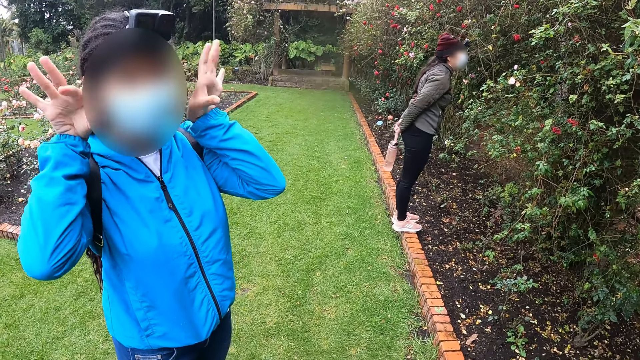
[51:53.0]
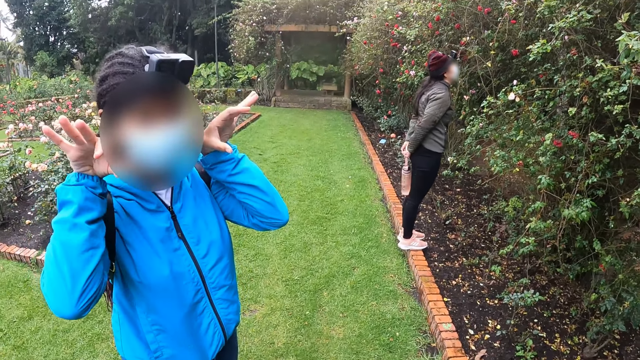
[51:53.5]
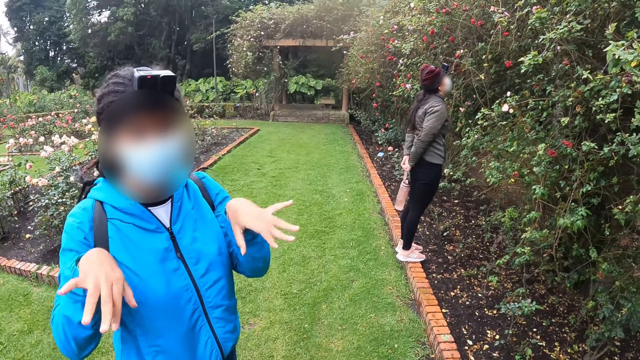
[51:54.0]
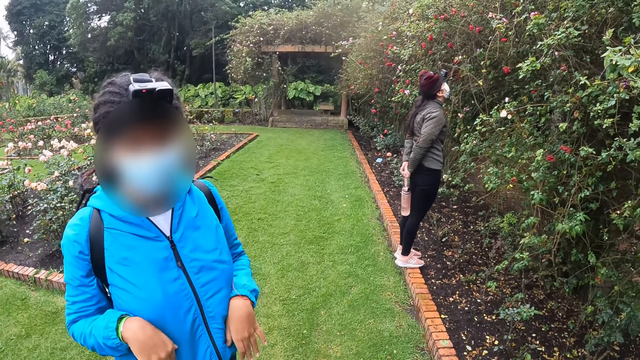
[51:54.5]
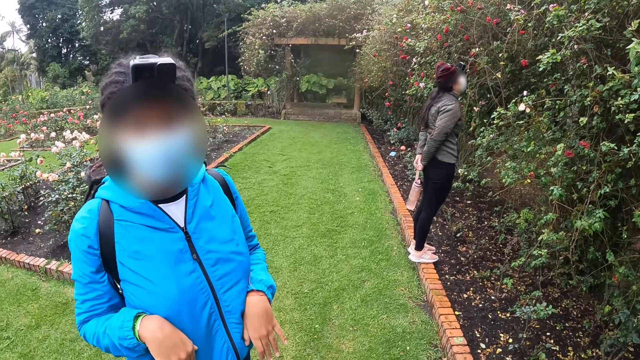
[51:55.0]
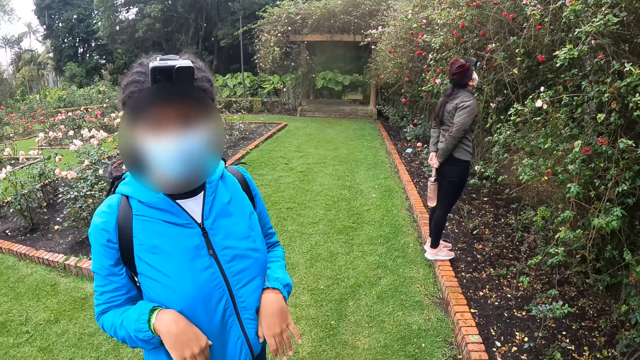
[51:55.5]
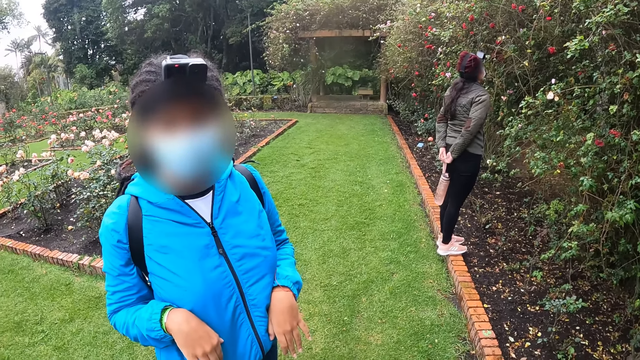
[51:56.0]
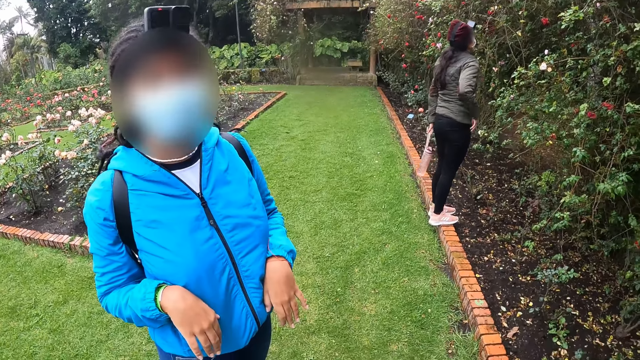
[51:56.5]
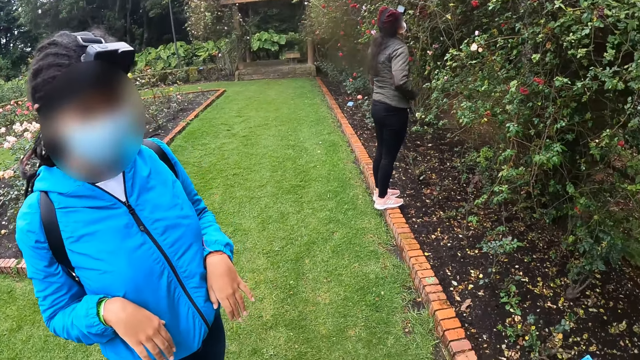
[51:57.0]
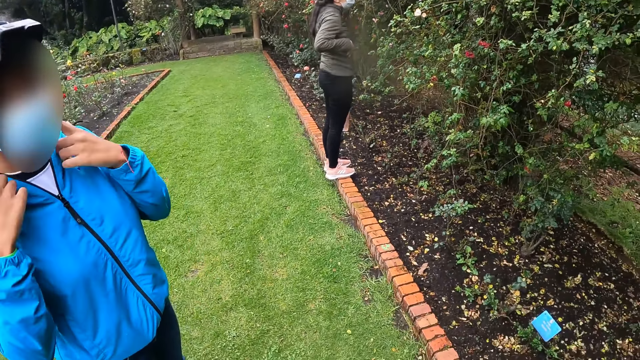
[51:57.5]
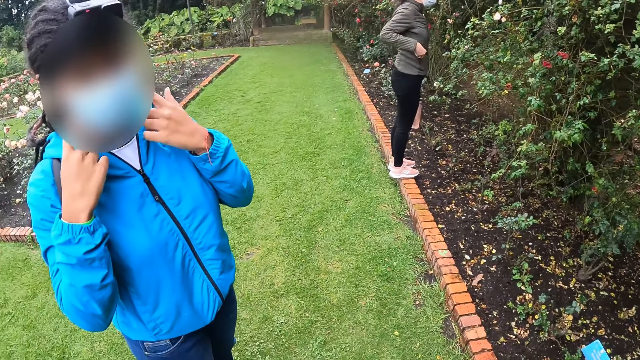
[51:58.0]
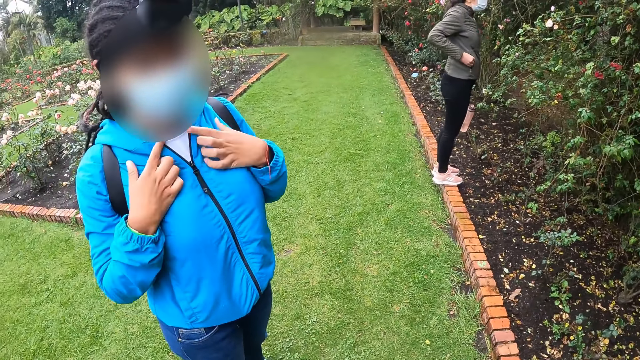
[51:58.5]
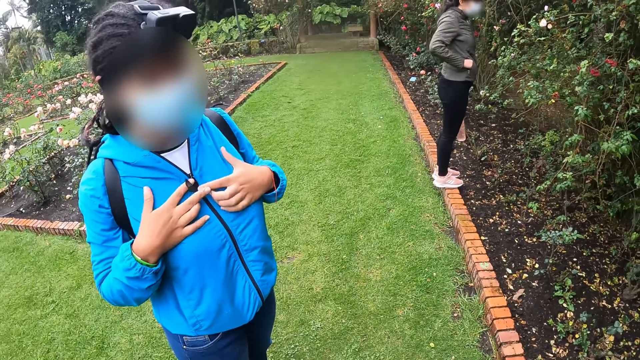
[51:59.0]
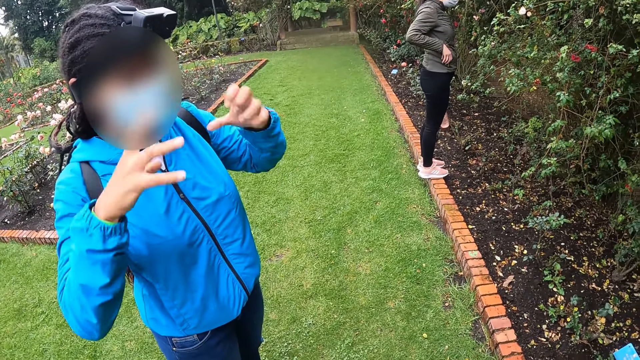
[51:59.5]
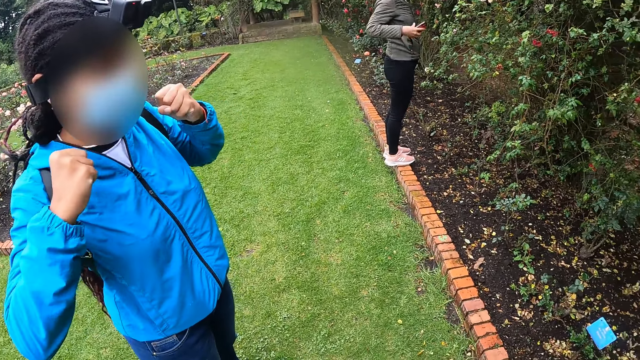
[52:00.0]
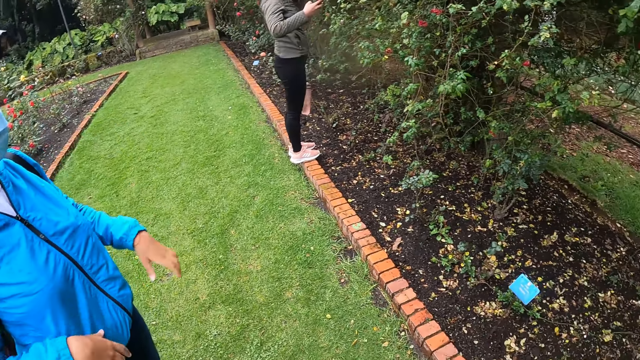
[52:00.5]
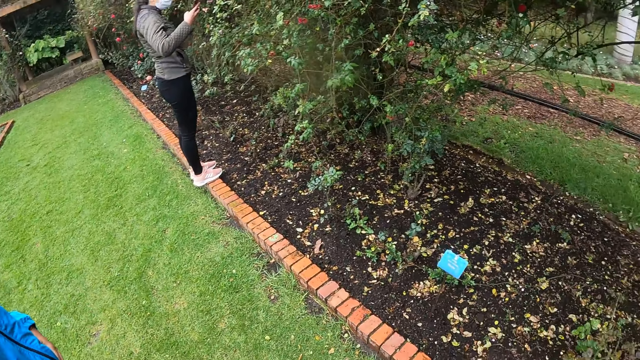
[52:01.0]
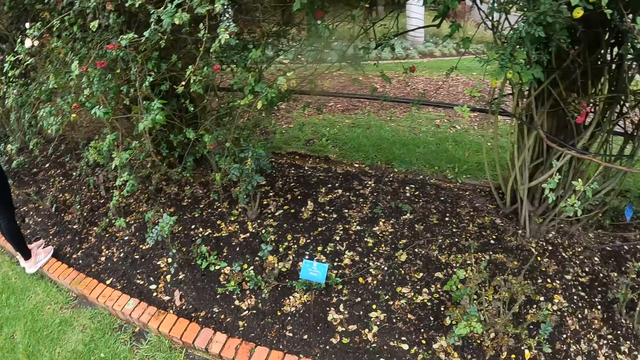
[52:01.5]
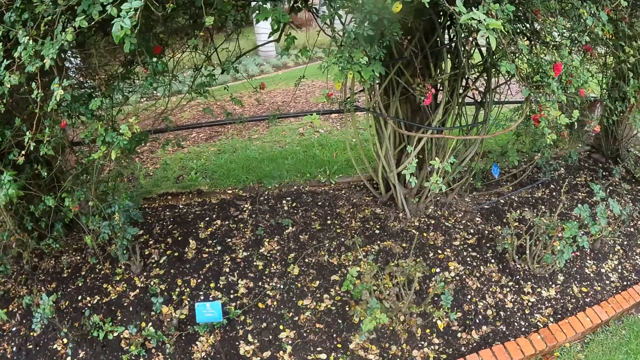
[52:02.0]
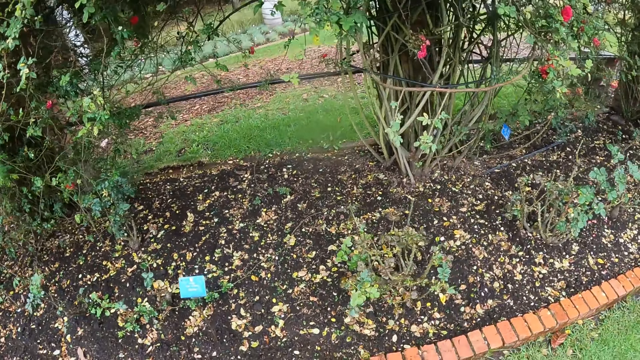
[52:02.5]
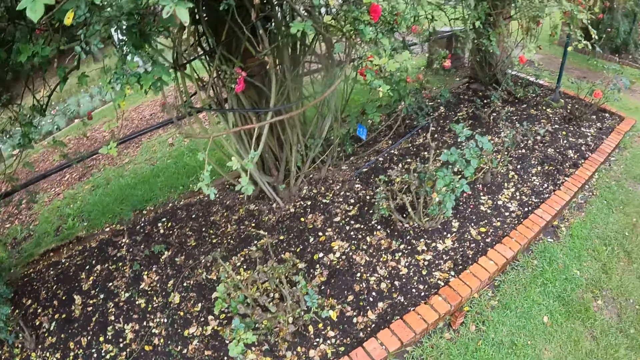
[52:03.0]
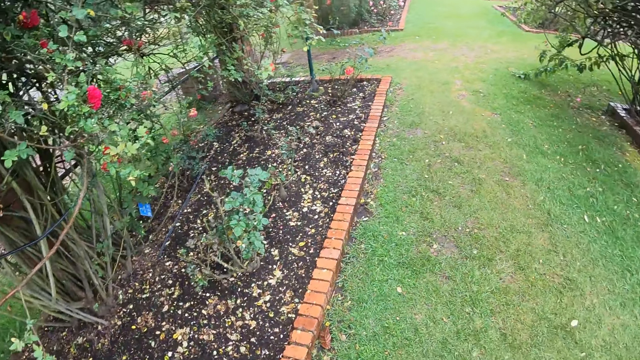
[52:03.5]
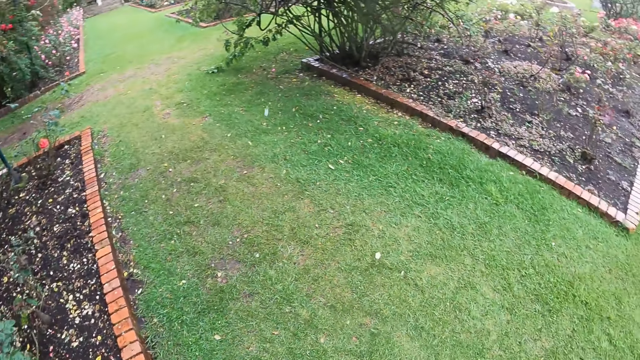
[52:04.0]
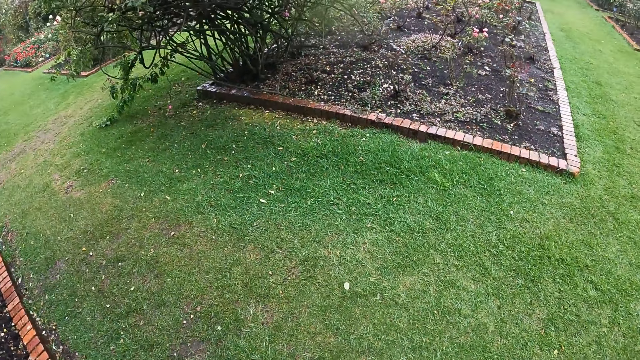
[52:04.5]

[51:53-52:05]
A woman moves hands around. The woman interacts with the camera wearer. The camera wearer turns around.

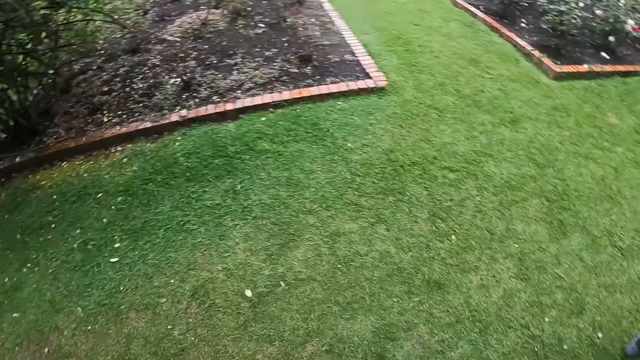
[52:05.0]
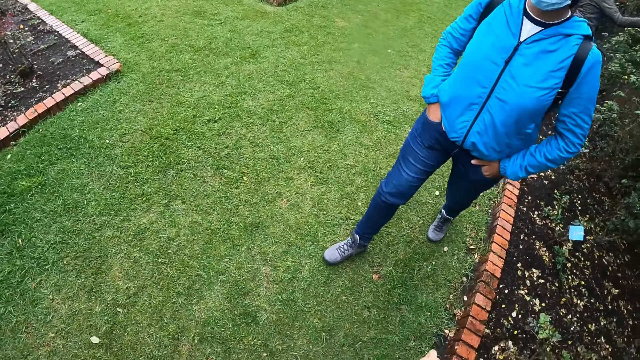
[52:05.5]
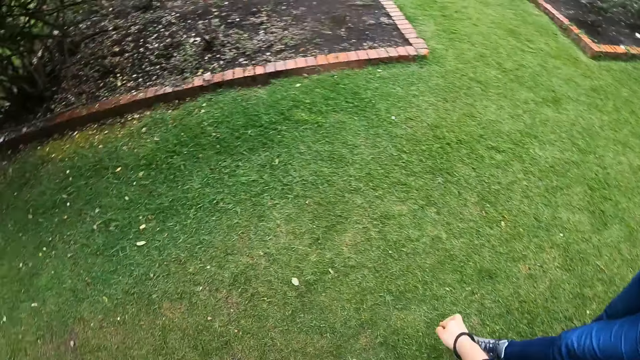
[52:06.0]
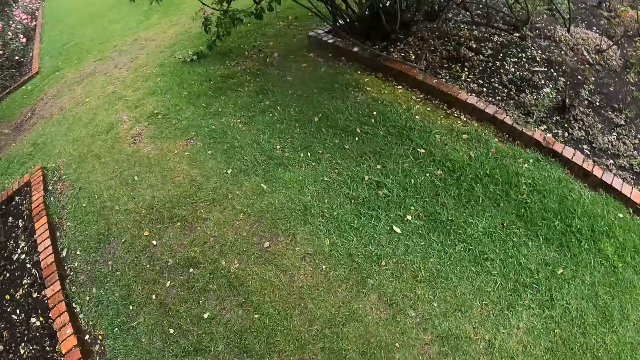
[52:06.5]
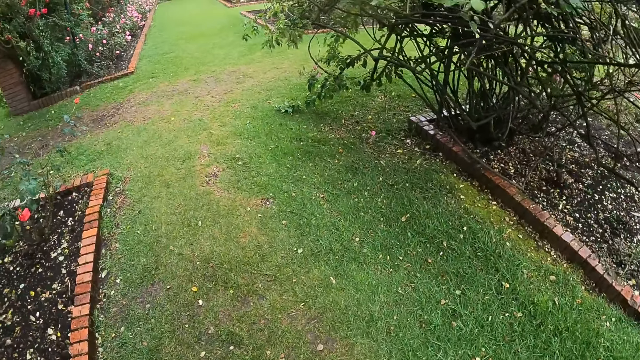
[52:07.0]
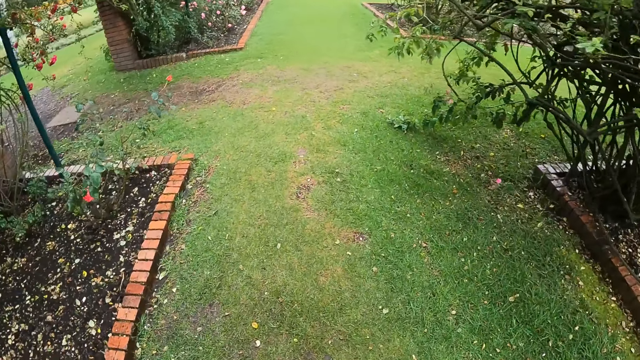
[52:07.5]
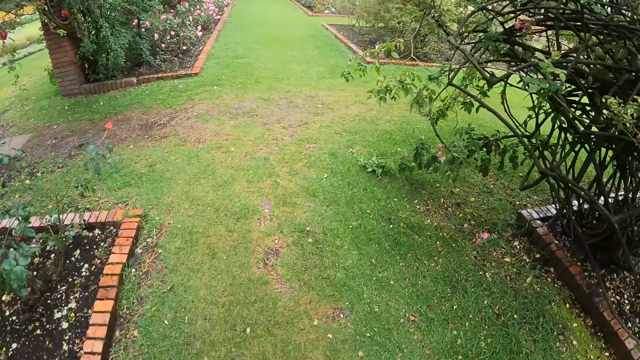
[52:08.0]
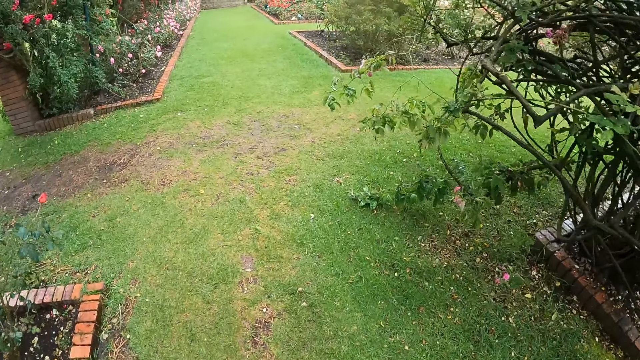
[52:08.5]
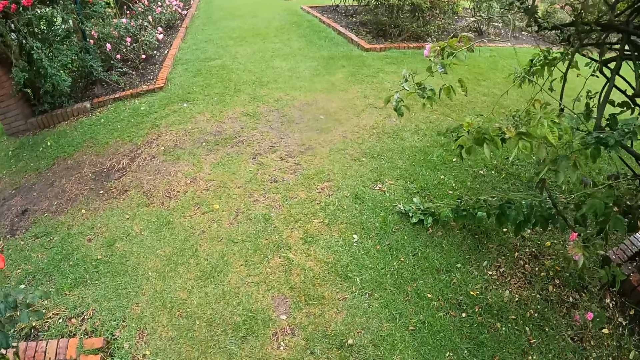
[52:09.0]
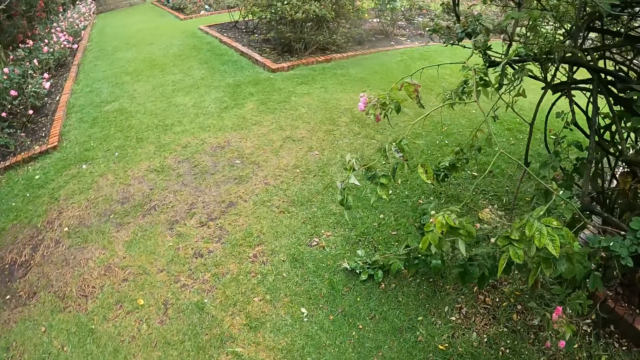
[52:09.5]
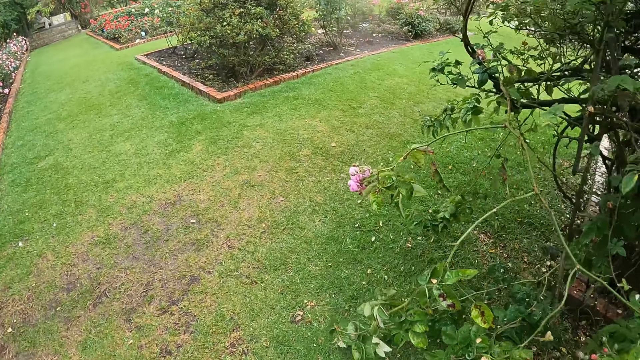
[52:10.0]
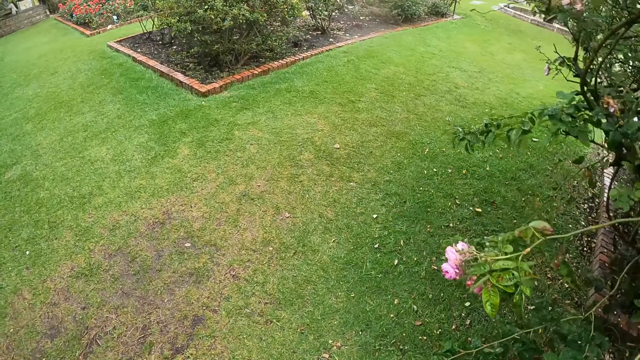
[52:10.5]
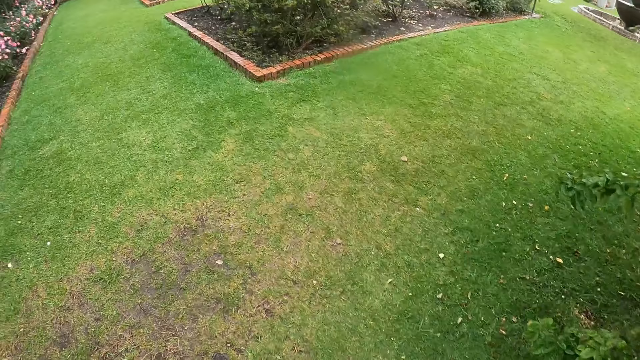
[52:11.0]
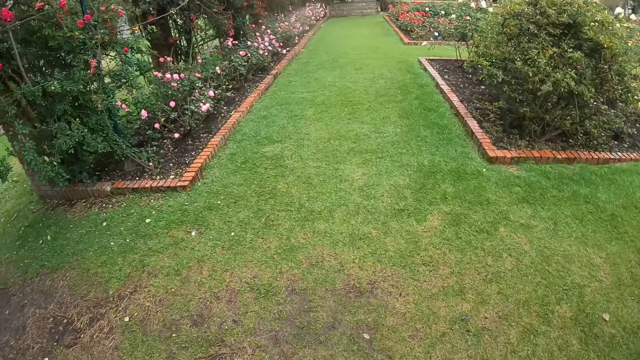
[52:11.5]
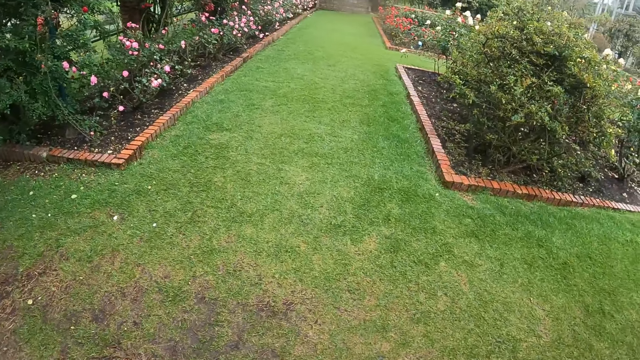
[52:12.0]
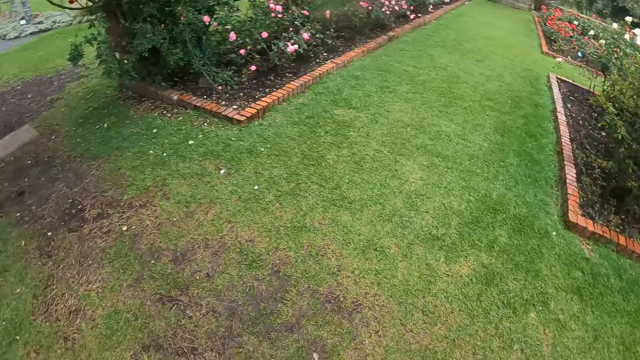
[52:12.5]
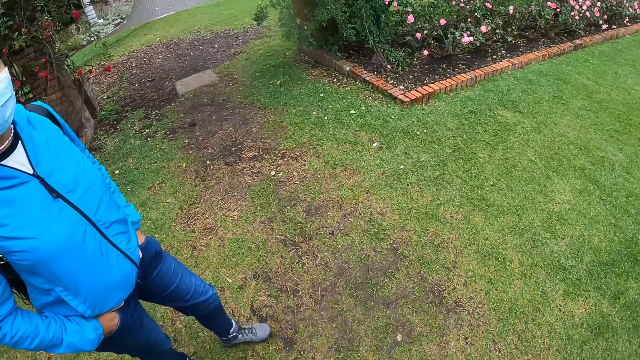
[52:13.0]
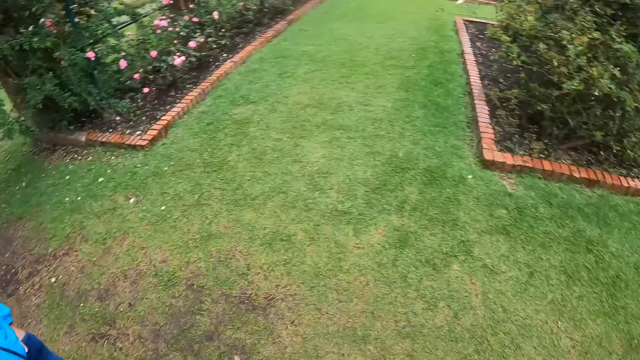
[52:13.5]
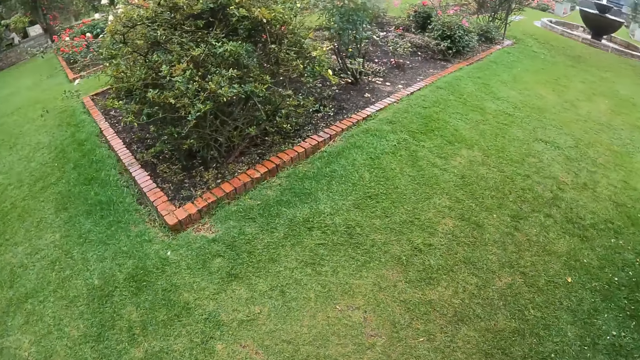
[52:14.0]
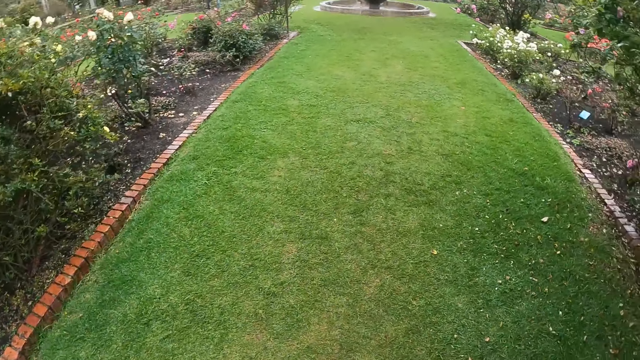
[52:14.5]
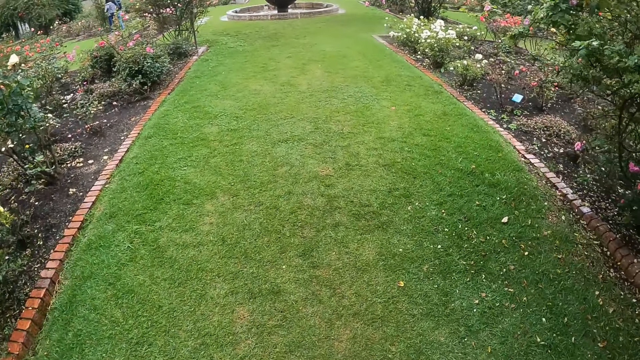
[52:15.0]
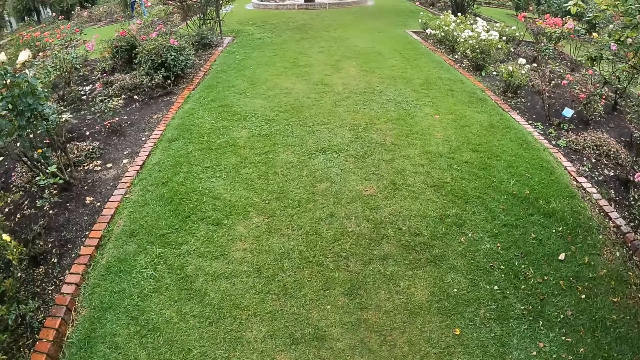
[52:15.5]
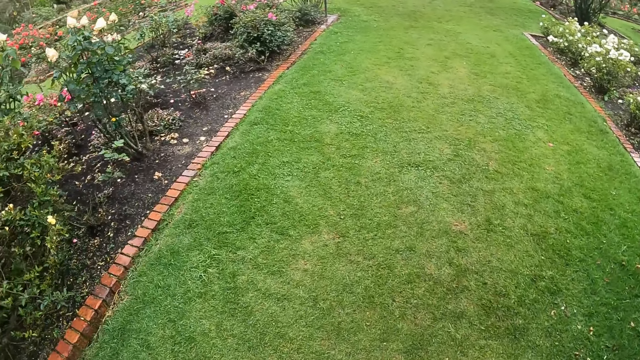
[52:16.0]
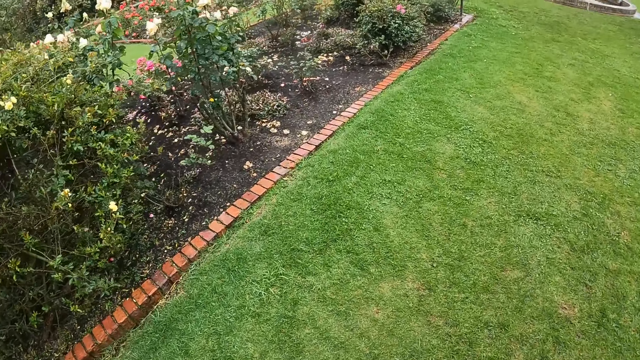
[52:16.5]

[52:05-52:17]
The camera wearer walks on the lawn with a woman and another woman. They turn to the side. A person walks around. The camera wearer walks around.
